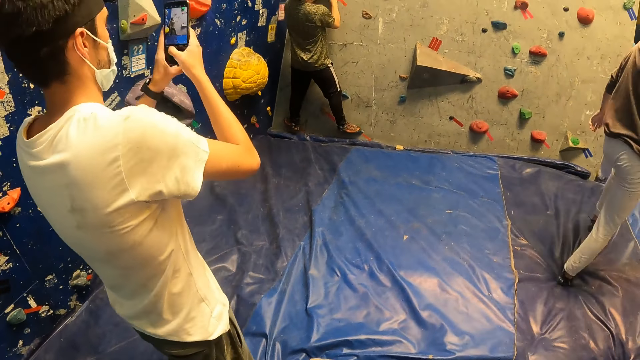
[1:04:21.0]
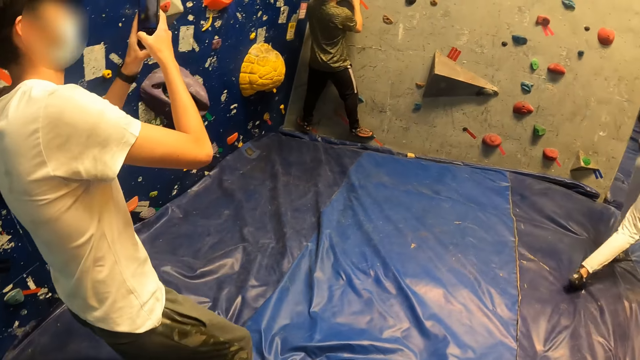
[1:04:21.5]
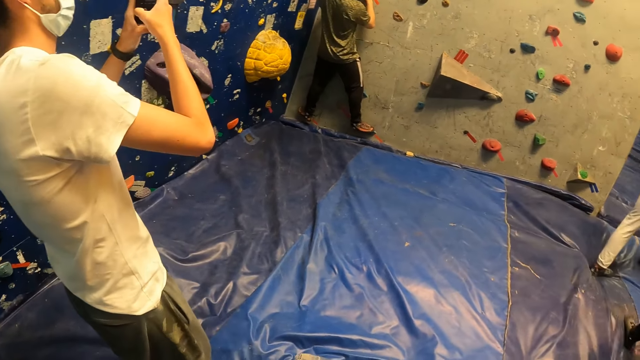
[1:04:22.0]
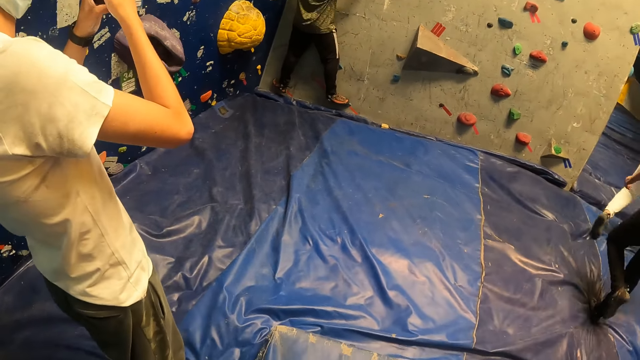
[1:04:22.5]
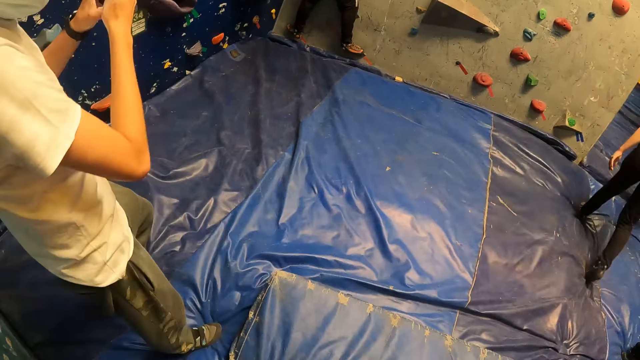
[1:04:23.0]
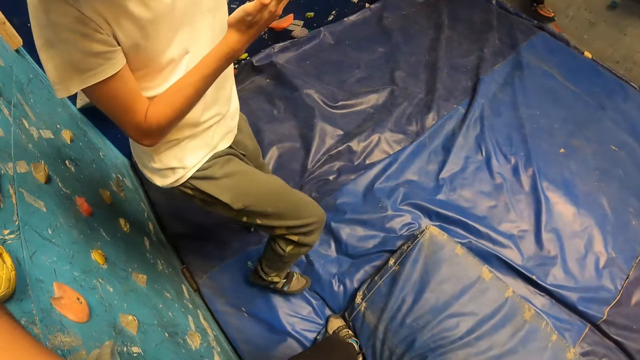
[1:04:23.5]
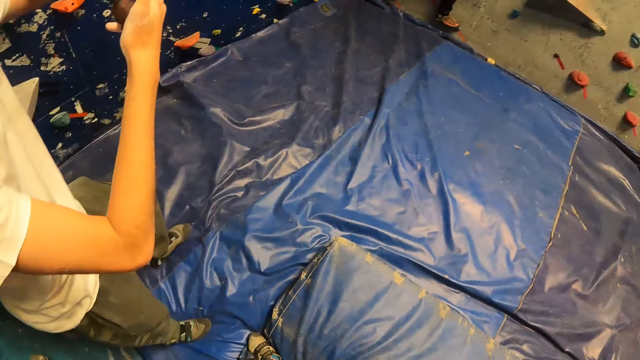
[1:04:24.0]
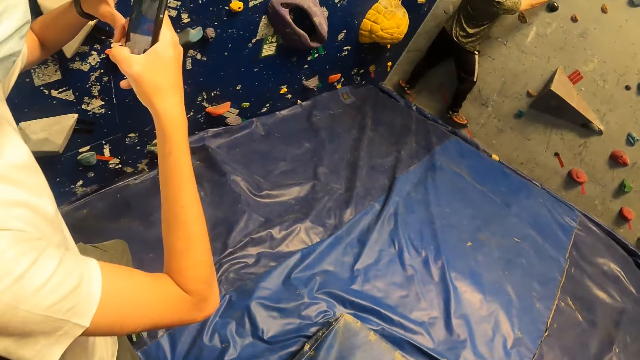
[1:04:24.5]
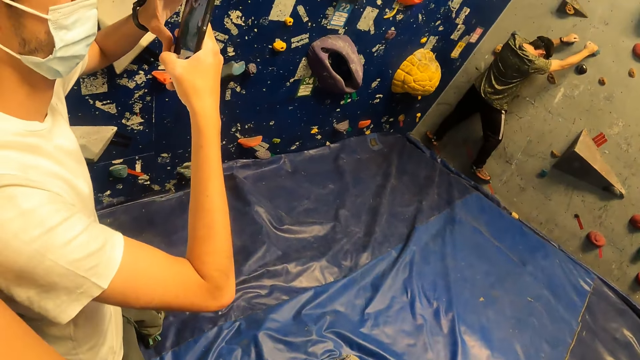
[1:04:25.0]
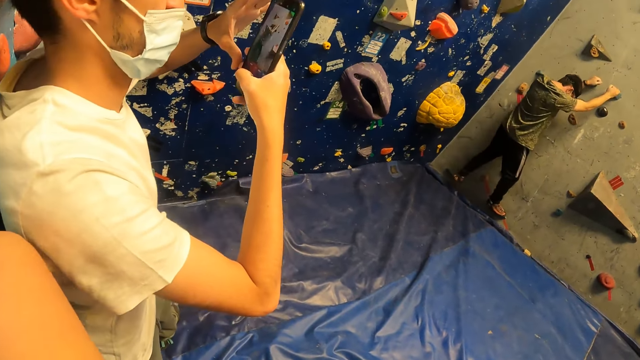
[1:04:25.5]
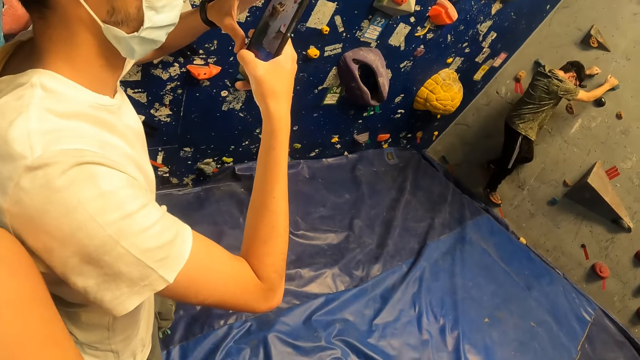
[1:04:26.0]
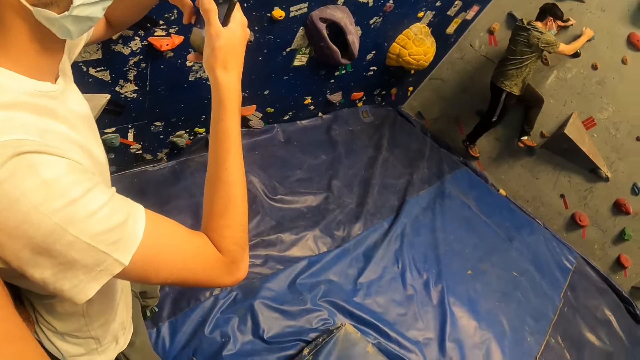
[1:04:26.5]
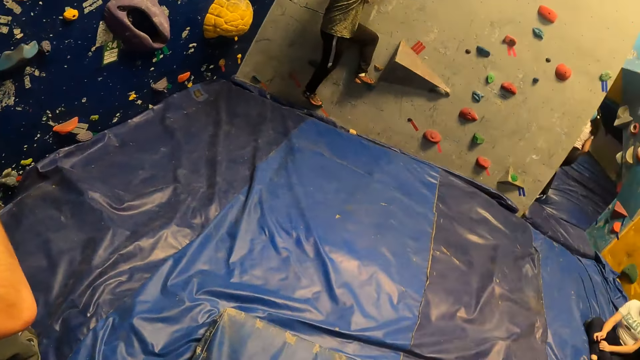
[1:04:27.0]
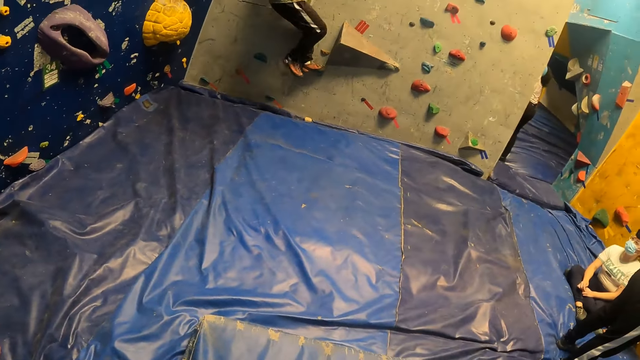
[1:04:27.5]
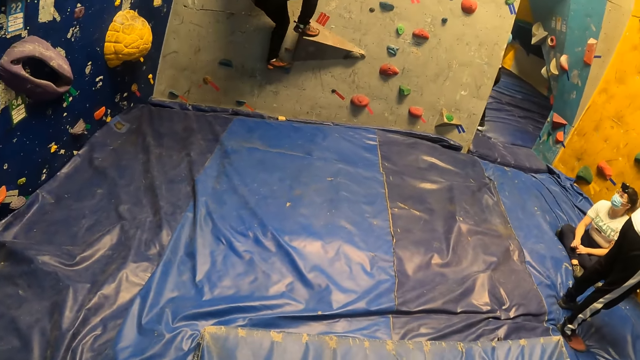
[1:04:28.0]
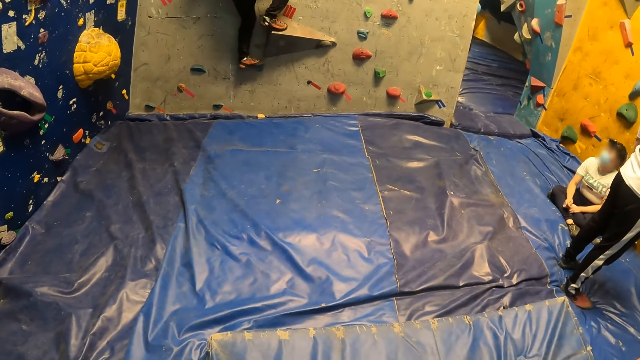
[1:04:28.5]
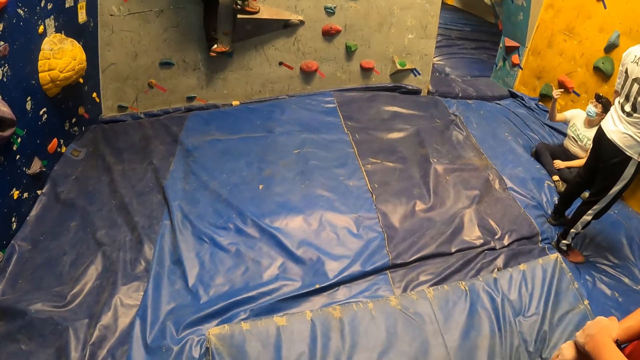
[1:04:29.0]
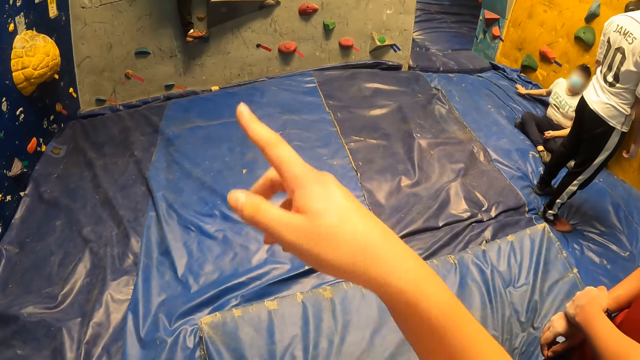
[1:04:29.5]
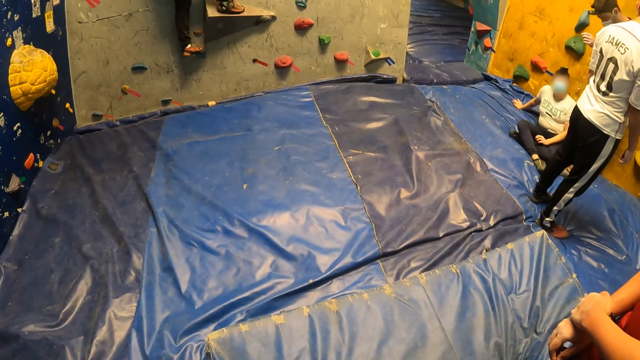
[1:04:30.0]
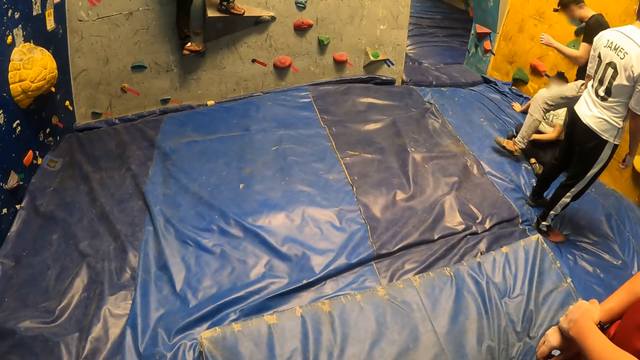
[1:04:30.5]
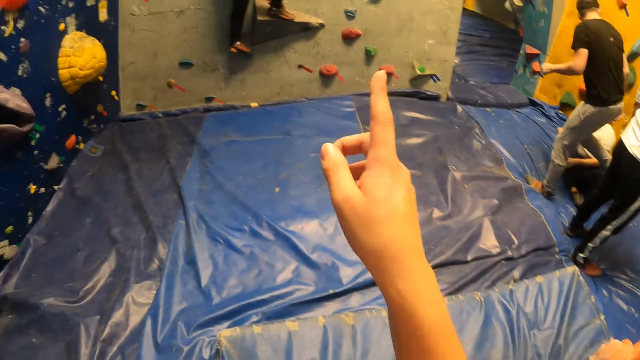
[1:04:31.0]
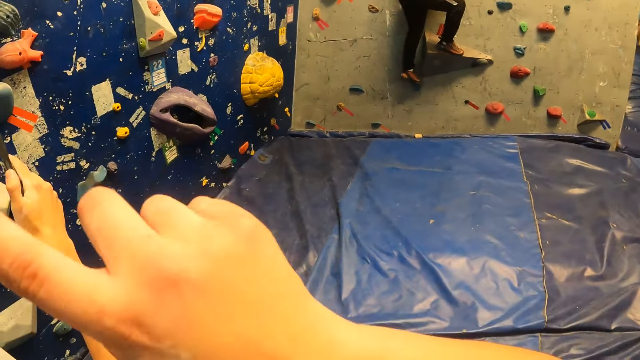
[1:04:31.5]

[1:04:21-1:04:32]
A man takes a picture of another man climbing the wall. The other man climbs the wall. The camera wearer looks around.

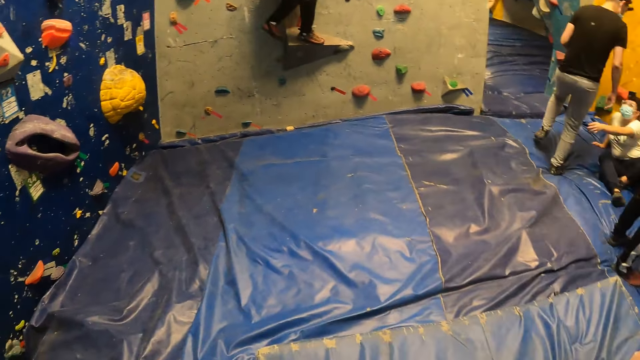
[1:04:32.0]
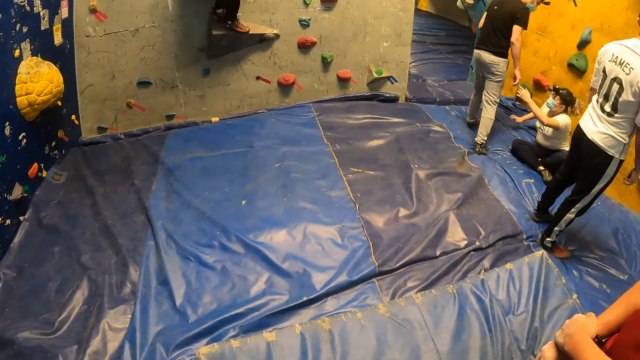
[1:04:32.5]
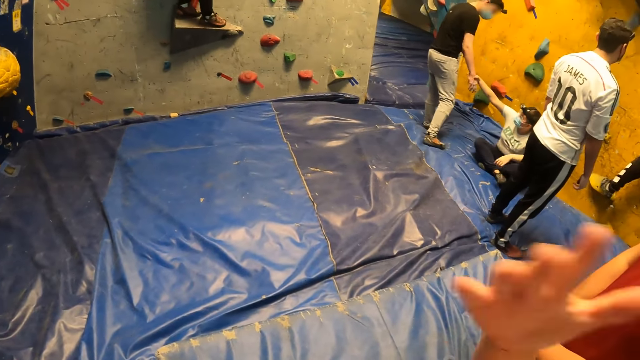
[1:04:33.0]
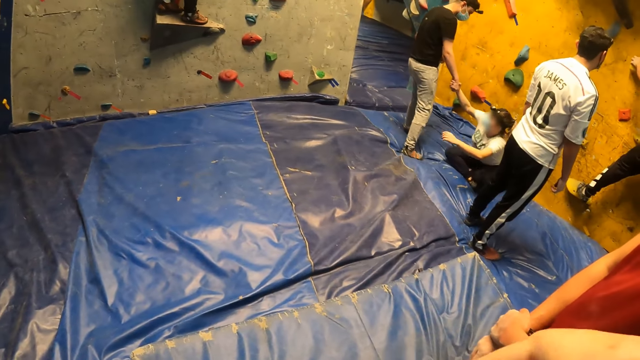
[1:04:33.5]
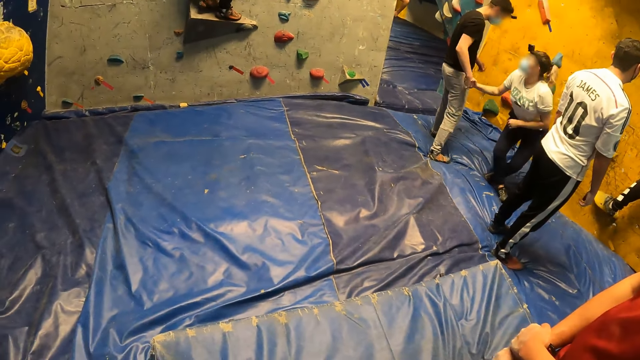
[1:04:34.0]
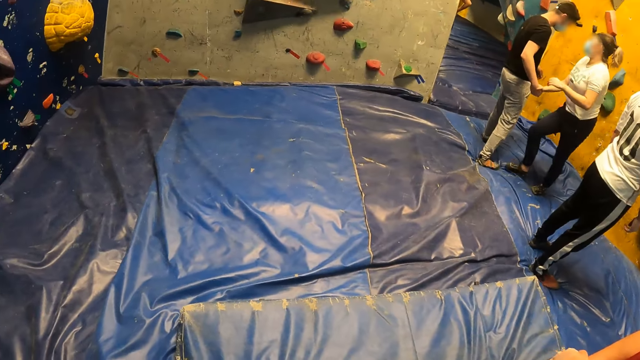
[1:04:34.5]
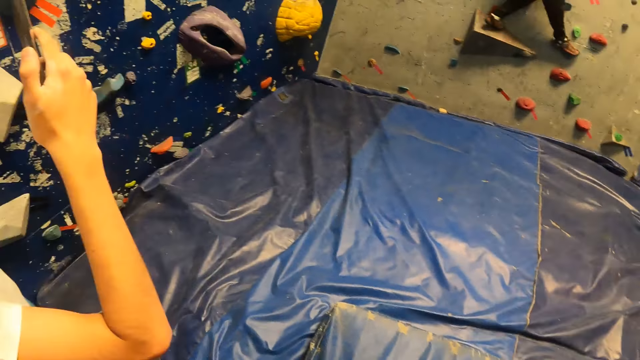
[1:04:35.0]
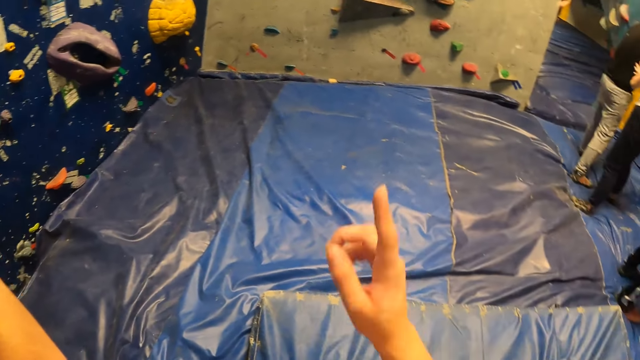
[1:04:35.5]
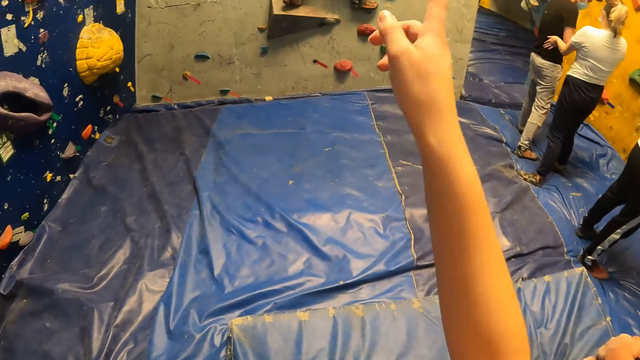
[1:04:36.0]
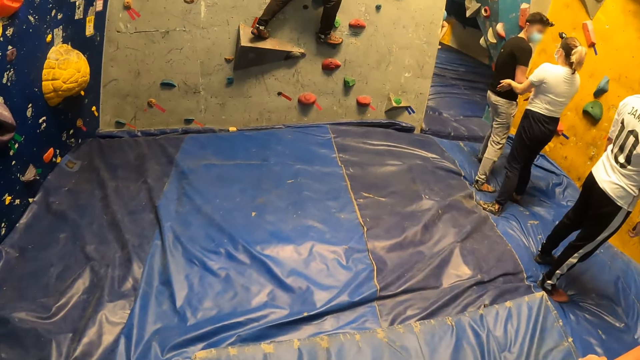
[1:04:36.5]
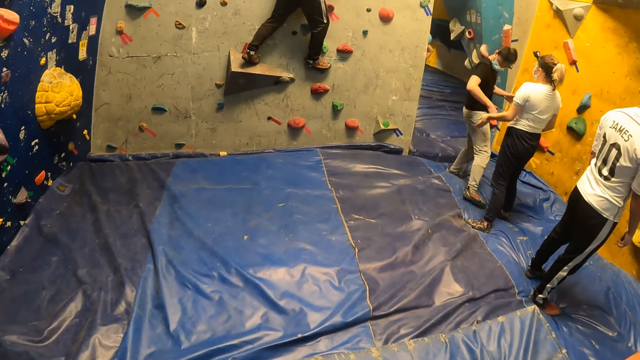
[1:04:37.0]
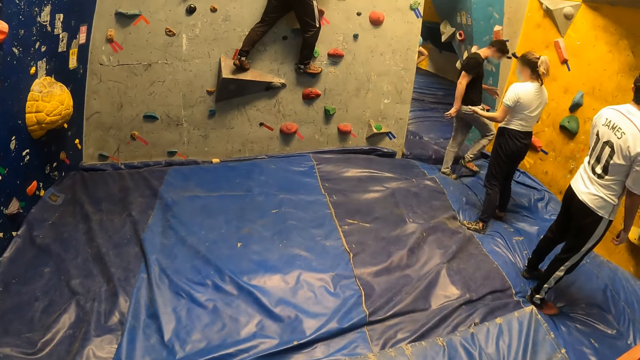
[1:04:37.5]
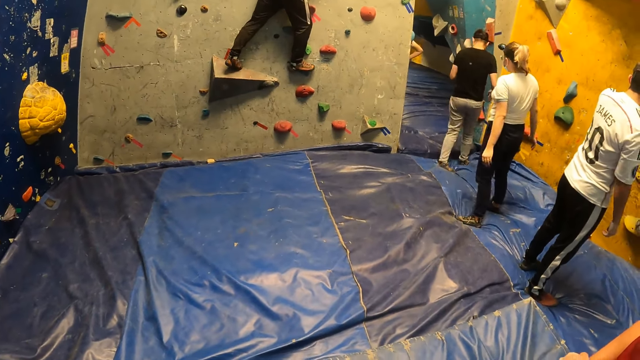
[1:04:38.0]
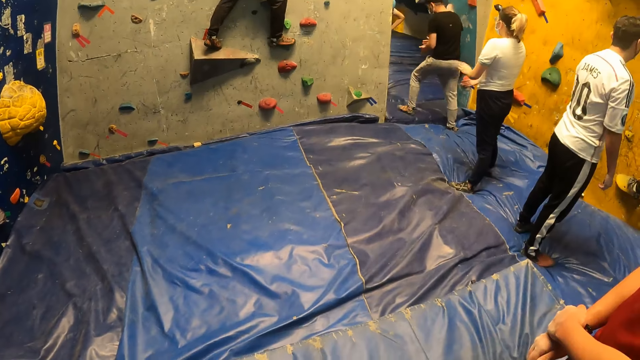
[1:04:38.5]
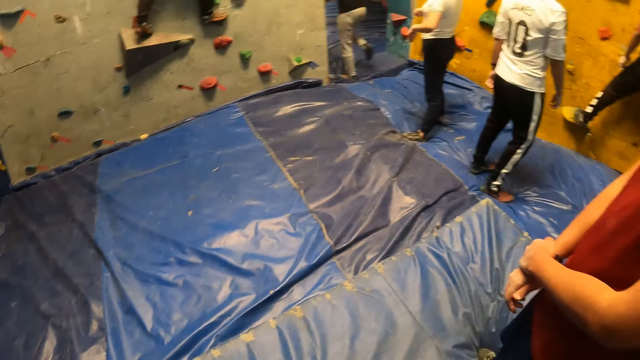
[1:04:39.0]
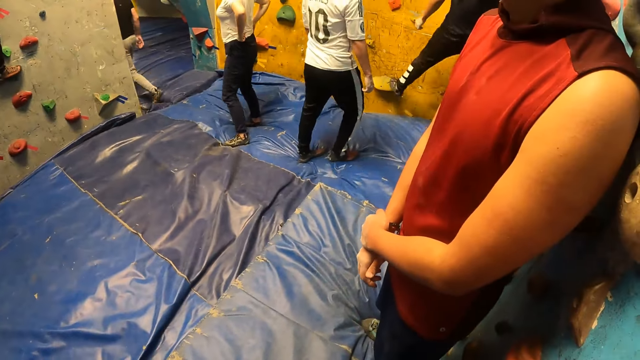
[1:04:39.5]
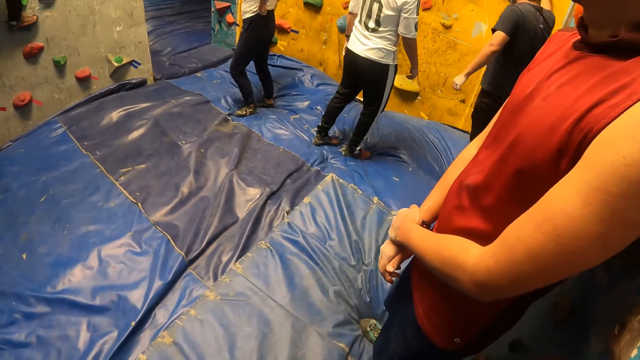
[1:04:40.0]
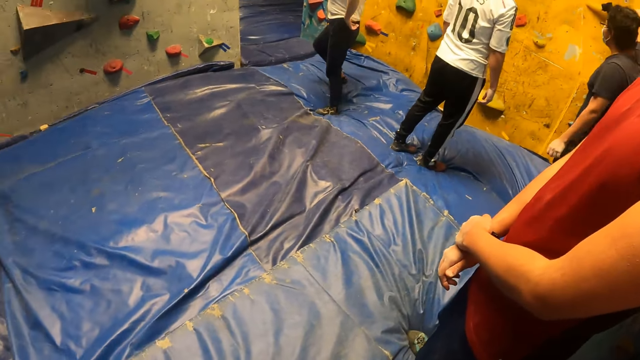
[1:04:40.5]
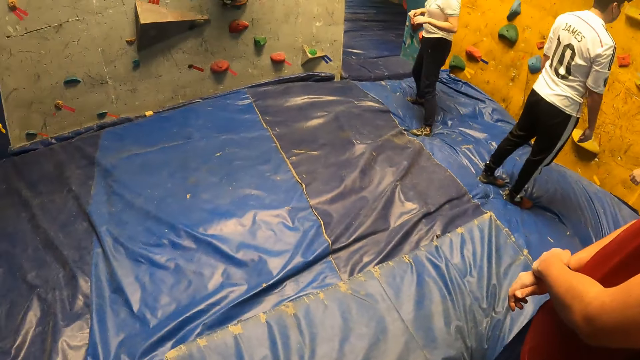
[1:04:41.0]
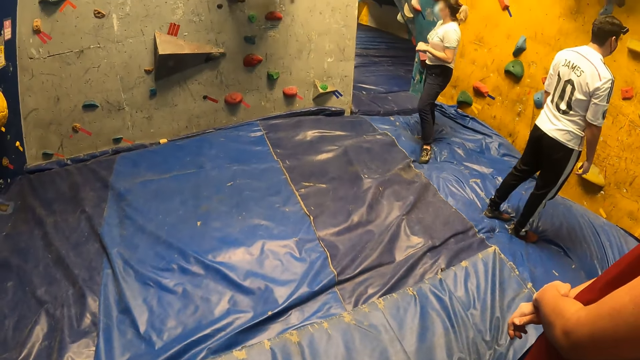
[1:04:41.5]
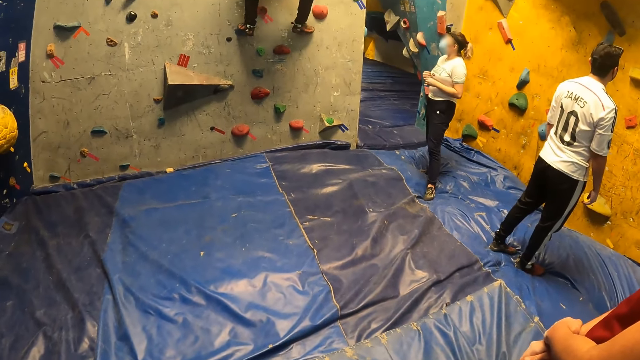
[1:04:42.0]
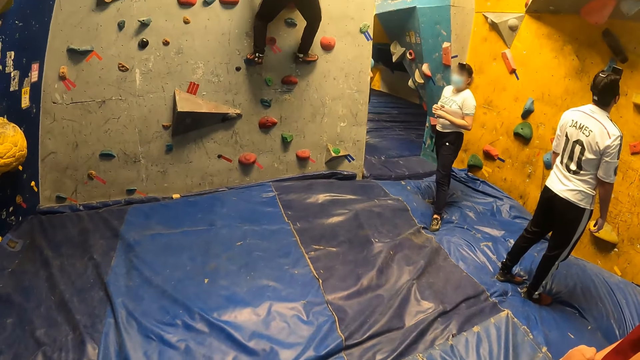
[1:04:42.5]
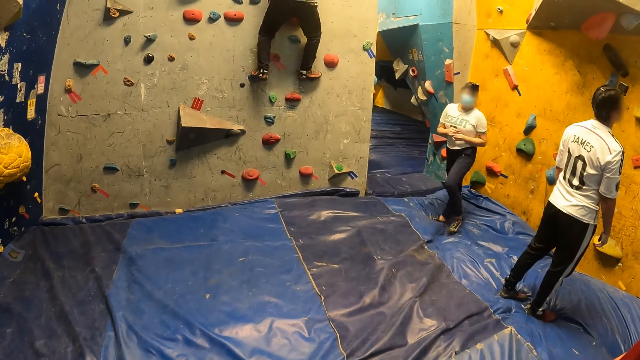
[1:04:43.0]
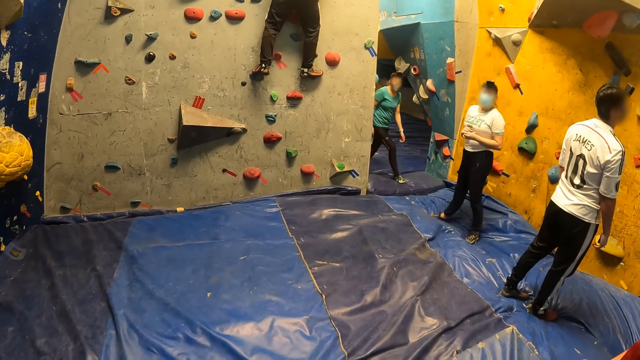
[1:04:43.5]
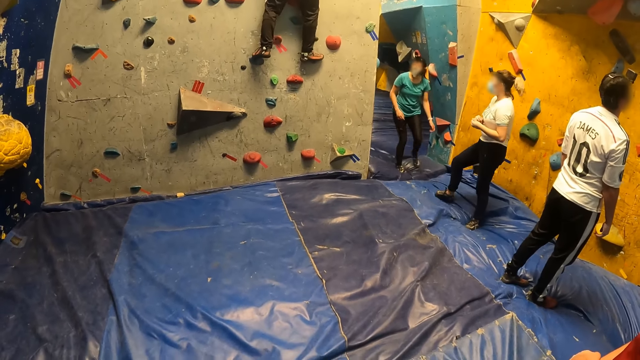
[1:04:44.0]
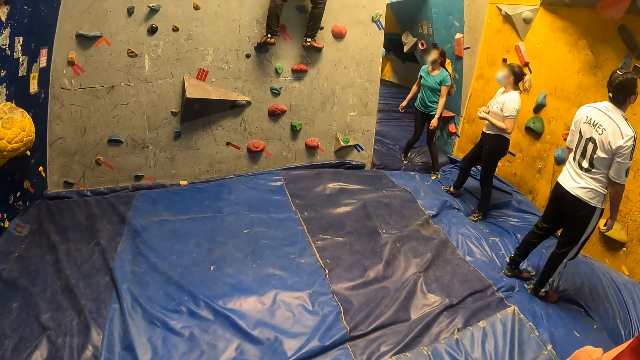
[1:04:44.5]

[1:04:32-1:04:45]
A man pulls the woman by her right hand, from the ground, with his right hand.
